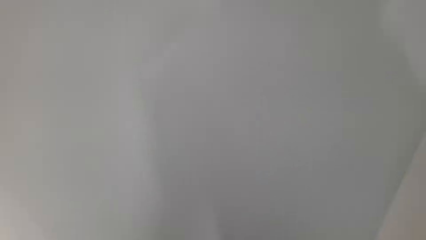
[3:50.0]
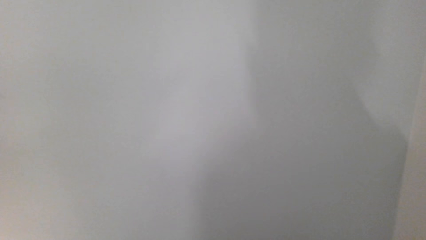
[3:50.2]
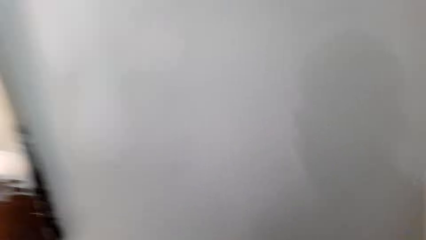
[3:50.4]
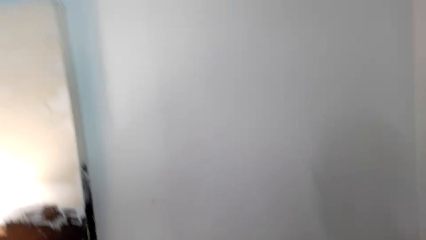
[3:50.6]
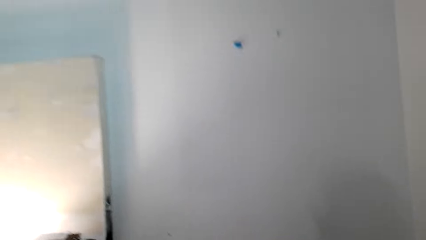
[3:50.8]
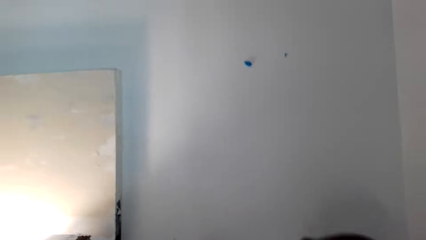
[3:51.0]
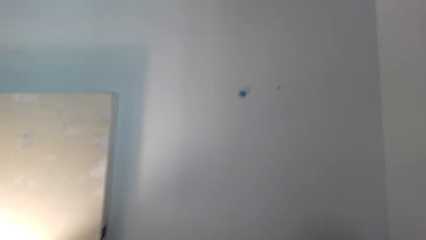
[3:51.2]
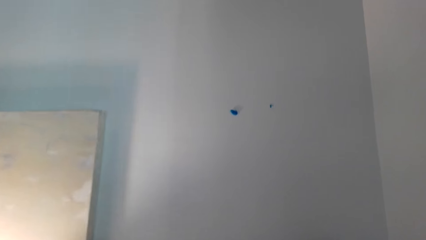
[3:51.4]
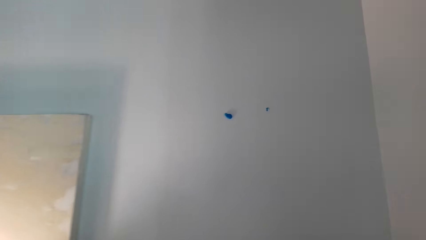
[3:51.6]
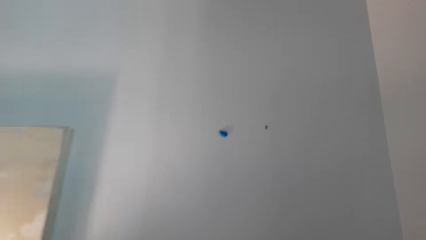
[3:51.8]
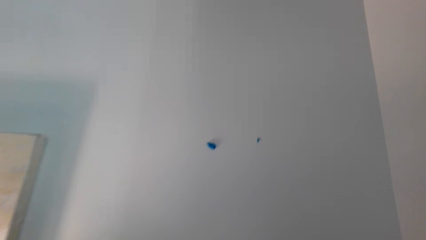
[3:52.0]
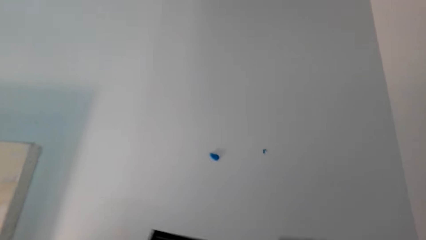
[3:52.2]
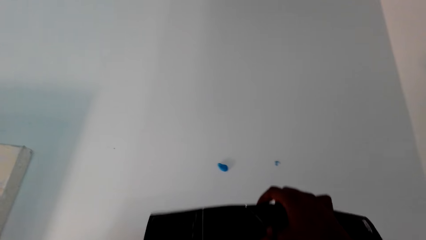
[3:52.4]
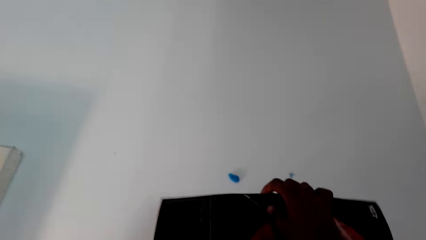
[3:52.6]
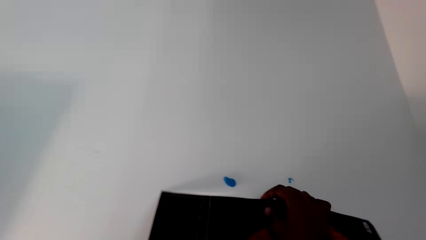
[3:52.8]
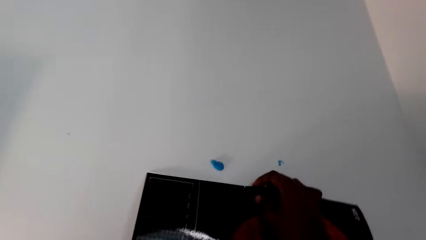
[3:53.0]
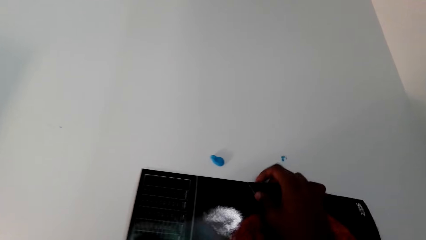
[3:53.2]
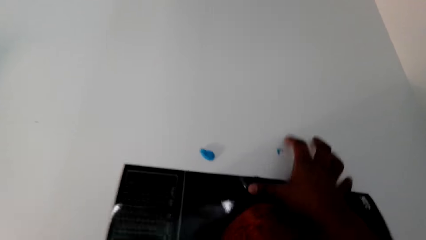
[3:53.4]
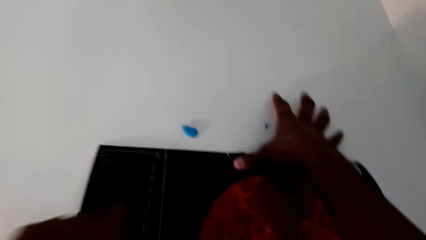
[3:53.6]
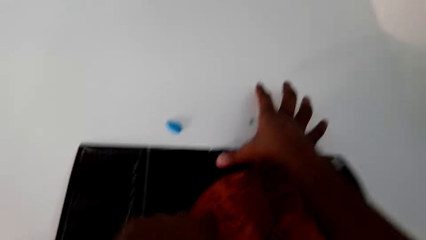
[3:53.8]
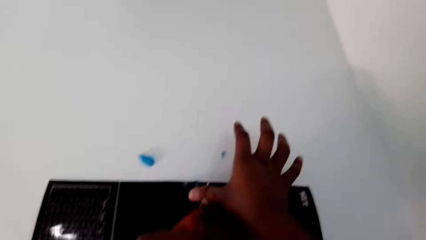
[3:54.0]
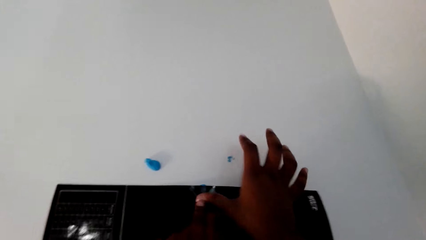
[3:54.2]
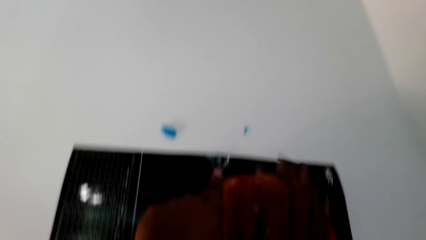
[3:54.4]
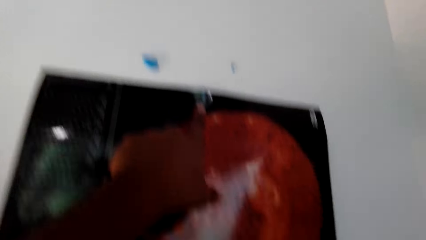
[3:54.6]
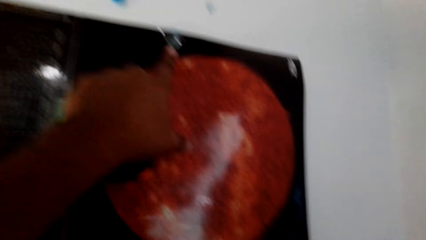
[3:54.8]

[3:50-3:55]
The camera wearer sticks the art paint on the wall.

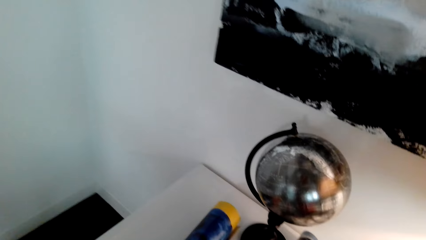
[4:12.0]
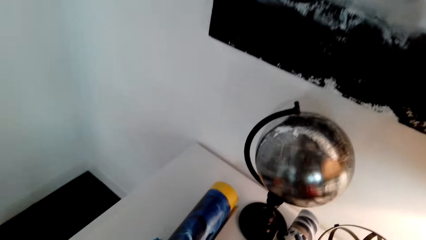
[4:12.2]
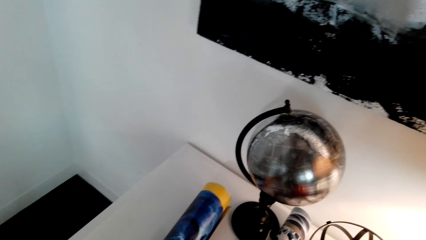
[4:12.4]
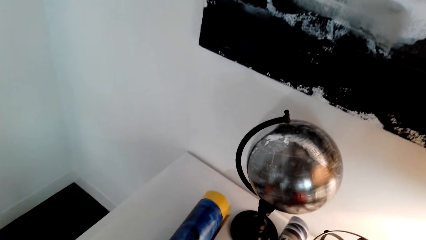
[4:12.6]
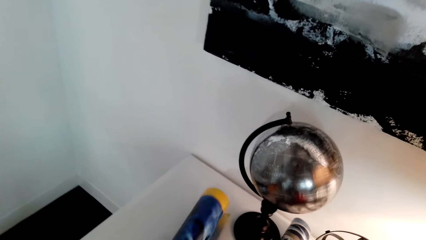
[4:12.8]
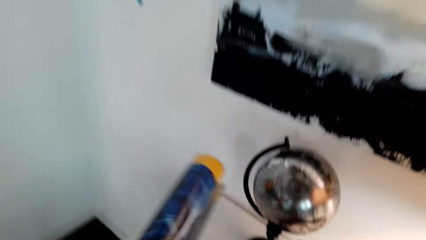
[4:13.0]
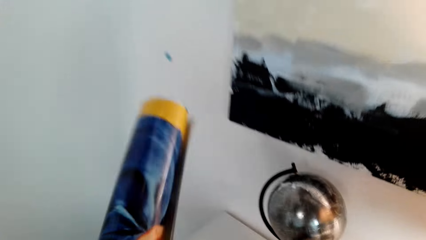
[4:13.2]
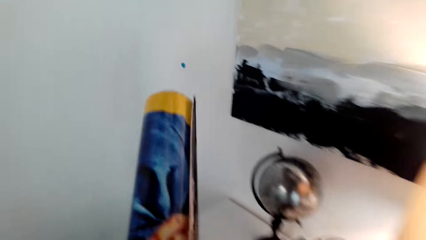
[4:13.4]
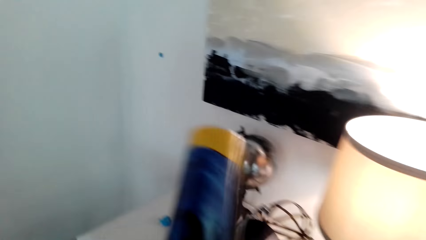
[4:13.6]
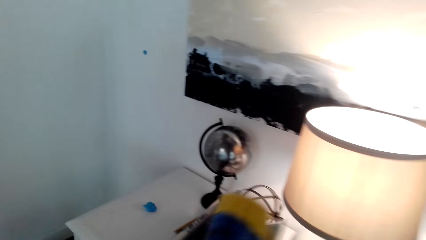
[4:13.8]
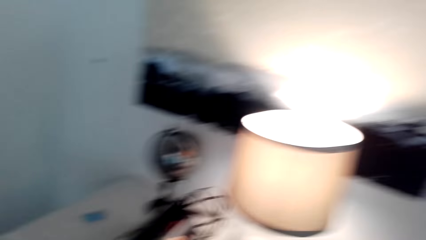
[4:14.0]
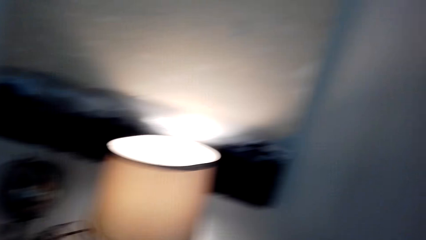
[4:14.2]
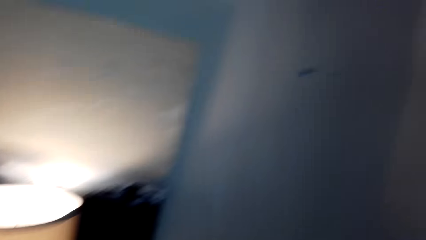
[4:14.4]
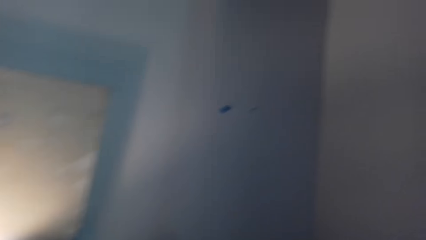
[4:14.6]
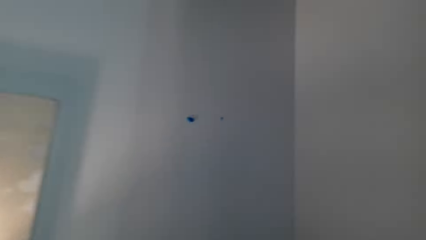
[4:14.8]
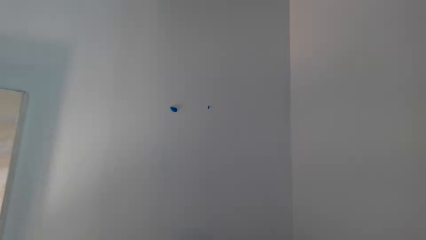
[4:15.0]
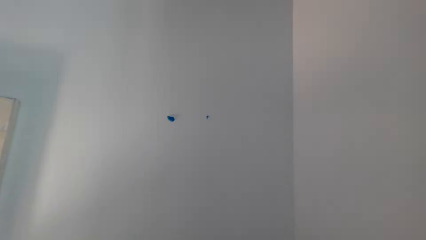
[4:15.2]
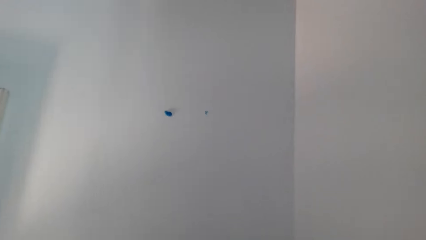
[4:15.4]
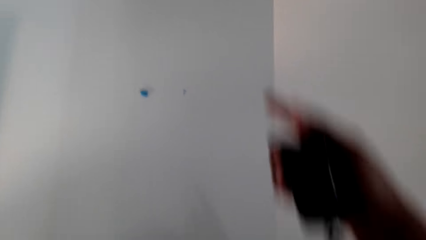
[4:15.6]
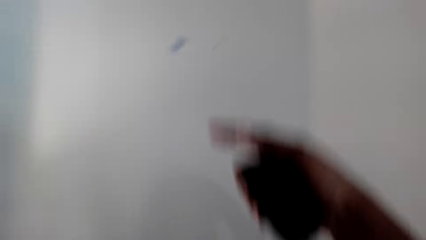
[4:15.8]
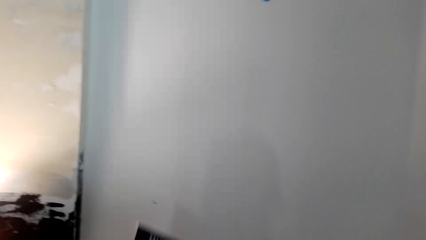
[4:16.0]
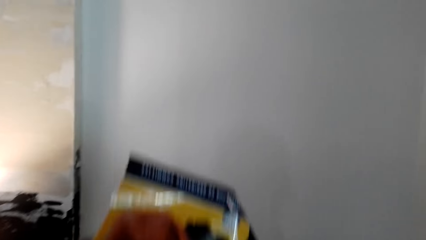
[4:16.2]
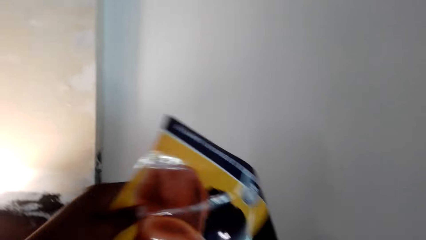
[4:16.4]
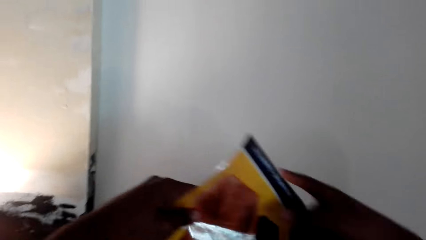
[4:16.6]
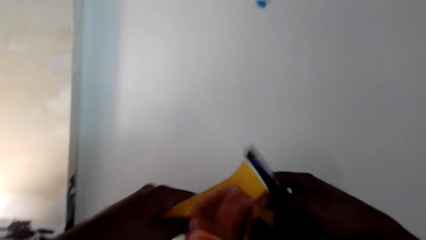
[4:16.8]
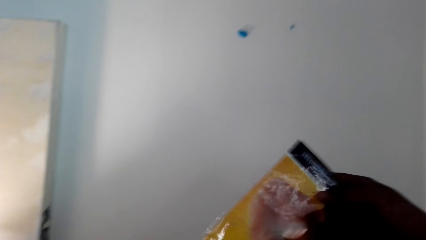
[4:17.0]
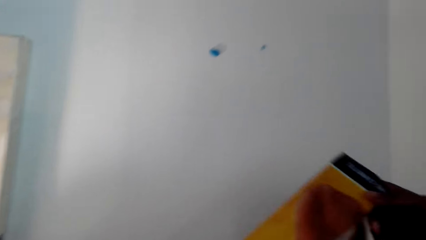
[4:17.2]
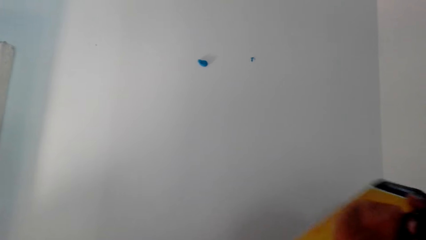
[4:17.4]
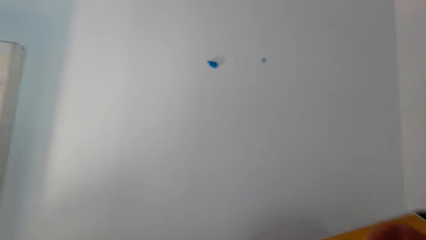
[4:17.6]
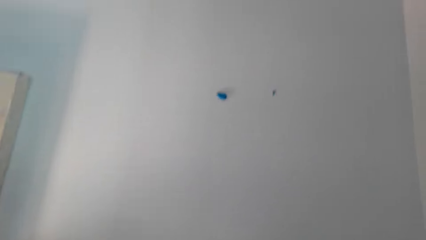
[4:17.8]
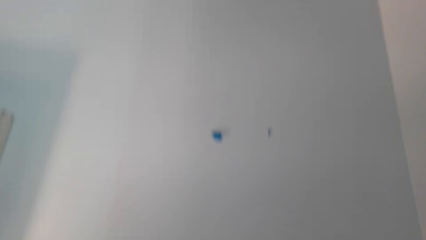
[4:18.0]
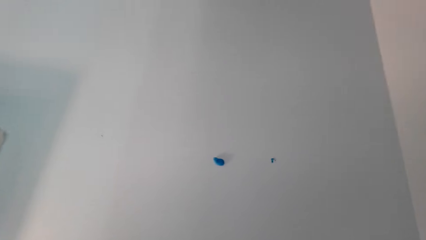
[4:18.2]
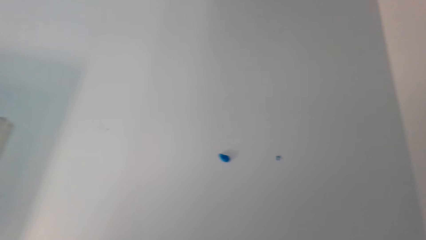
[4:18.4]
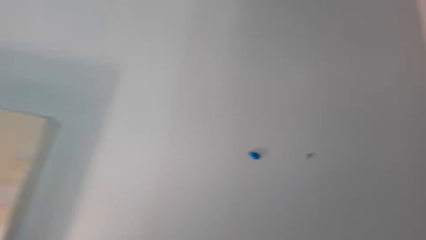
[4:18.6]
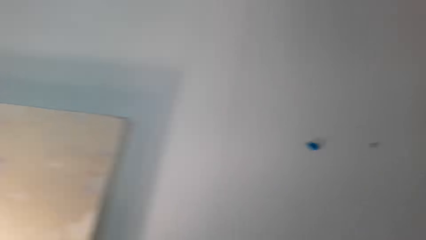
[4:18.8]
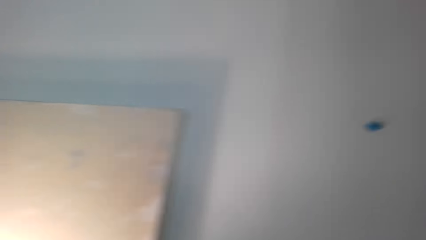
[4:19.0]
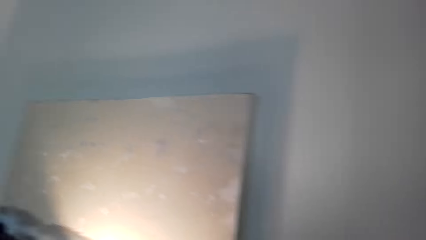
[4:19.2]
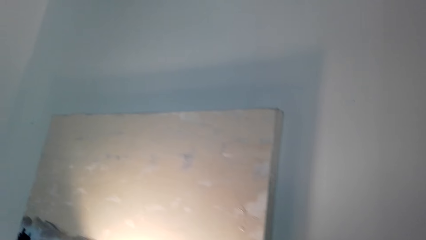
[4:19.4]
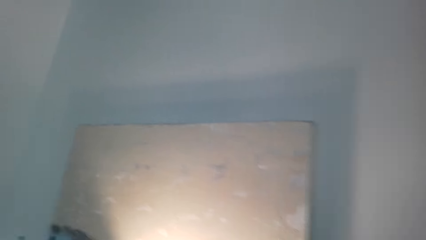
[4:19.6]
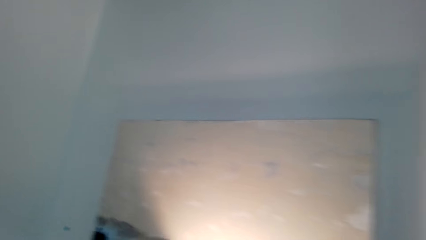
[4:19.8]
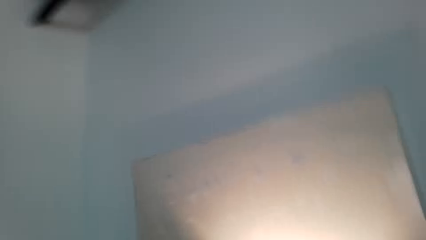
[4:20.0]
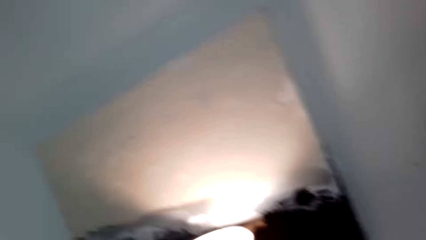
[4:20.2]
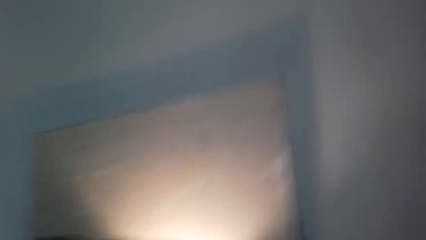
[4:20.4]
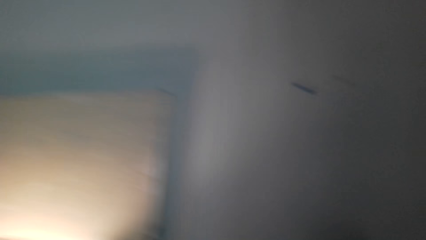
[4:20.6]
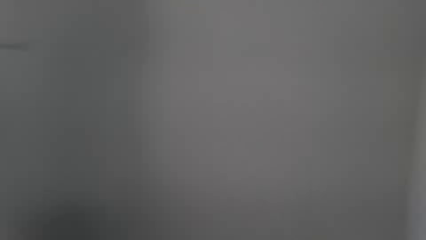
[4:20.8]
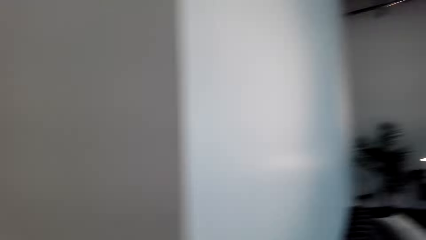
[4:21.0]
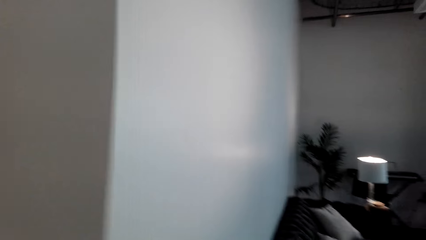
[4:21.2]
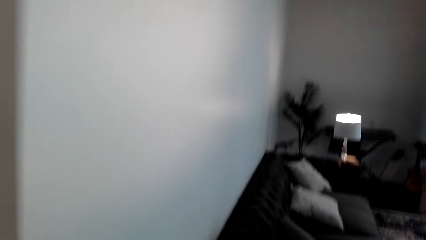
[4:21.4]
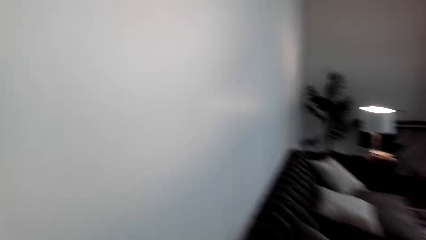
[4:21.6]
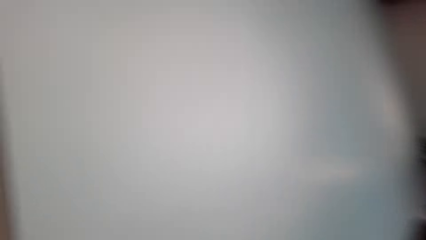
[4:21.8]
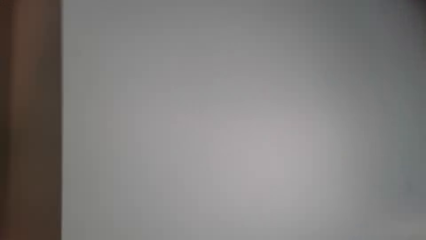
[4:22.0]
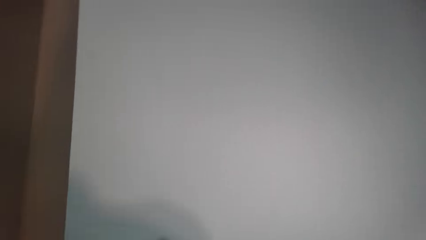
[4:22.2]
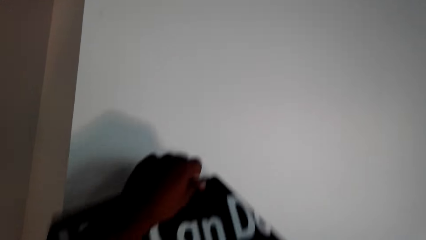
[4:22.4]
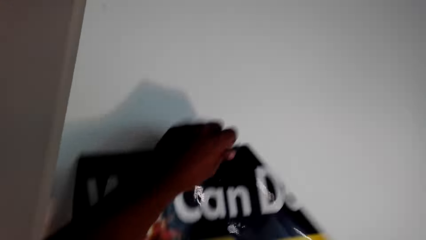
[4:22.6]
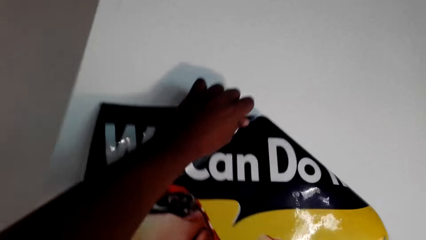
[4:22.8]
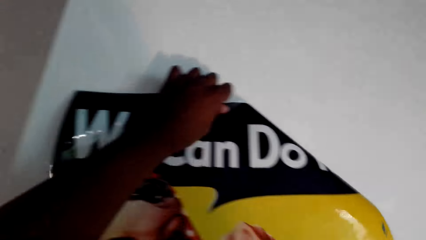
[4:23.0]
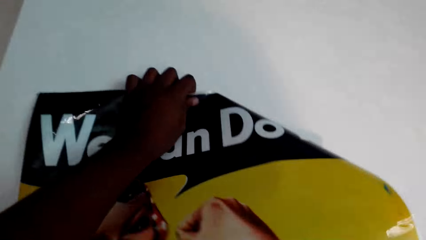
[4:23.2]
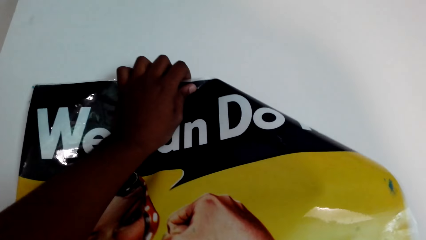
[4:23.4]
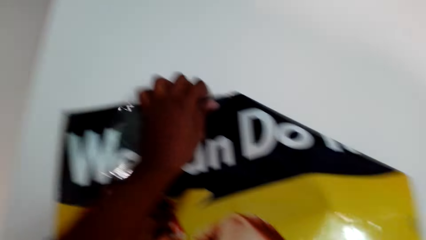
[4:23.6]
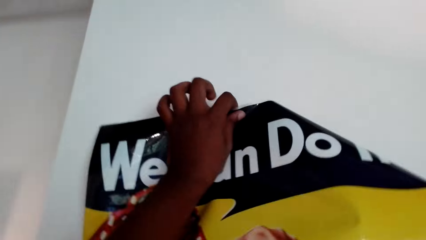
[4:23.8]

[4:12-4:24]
The camera wearer picks art paint. They dialogue with a woman. The camera wearer holds the art paint with both hands and places the art paint on the wall.
